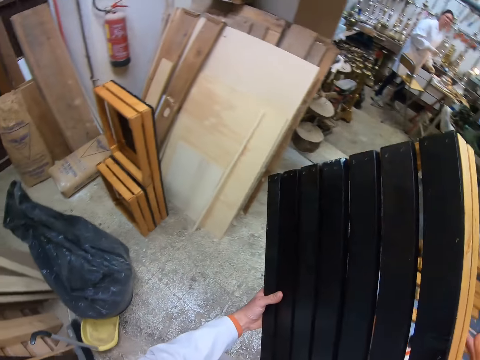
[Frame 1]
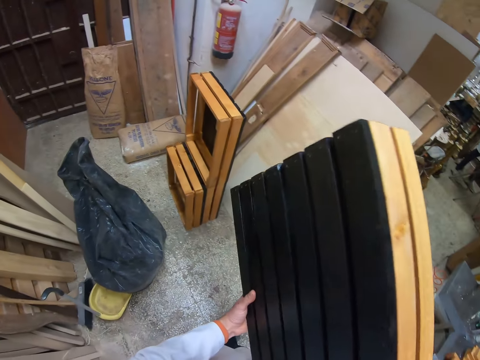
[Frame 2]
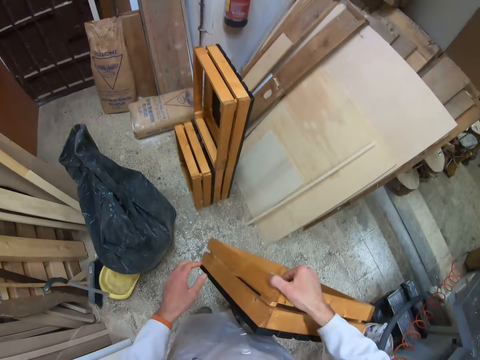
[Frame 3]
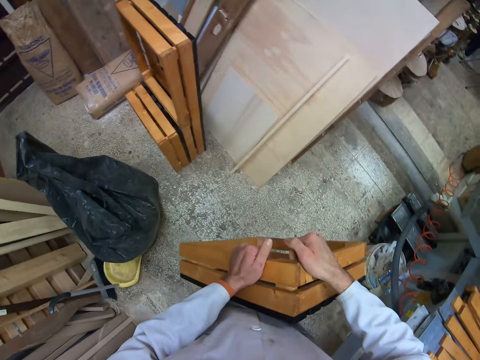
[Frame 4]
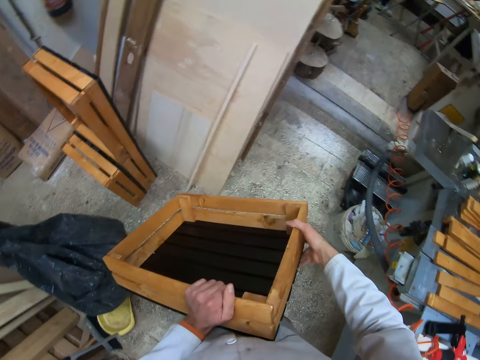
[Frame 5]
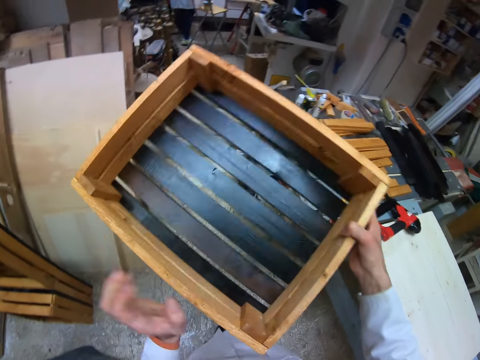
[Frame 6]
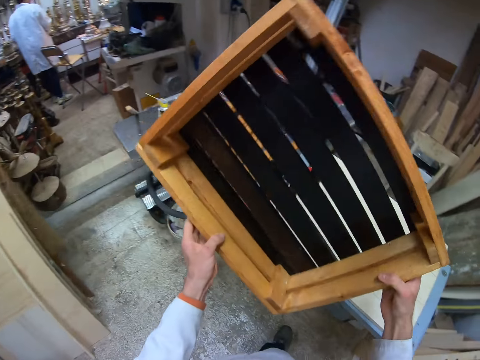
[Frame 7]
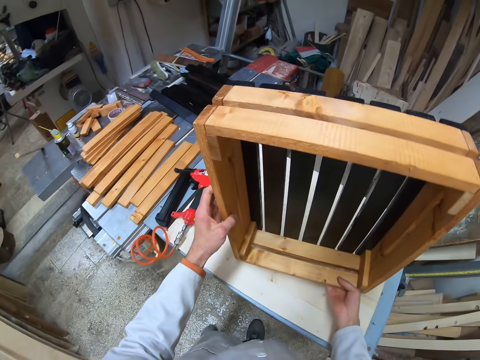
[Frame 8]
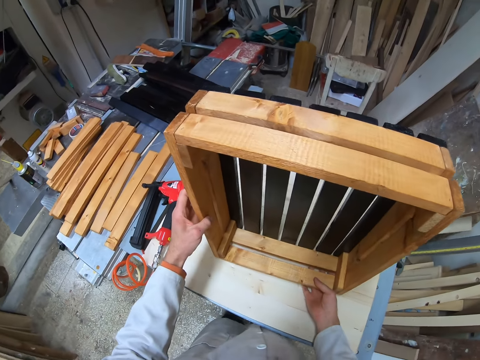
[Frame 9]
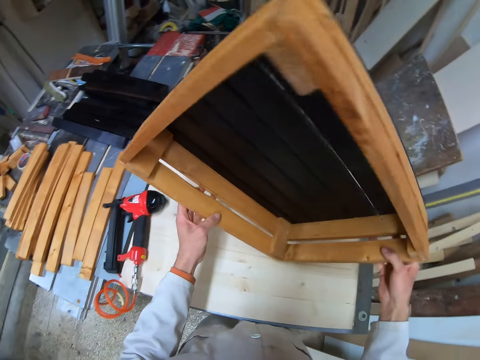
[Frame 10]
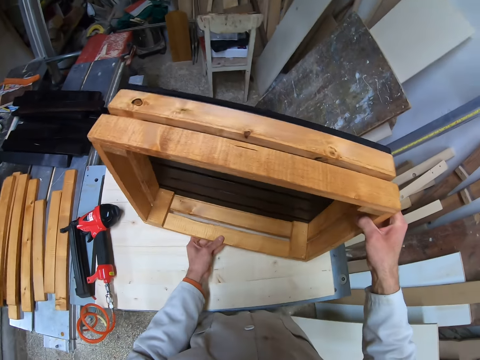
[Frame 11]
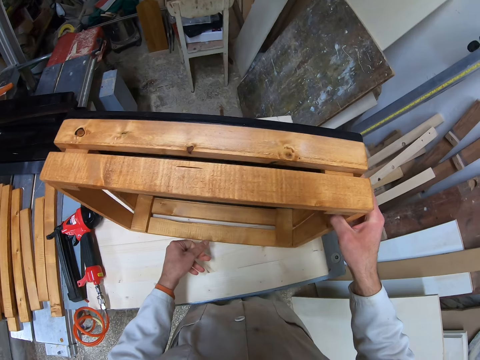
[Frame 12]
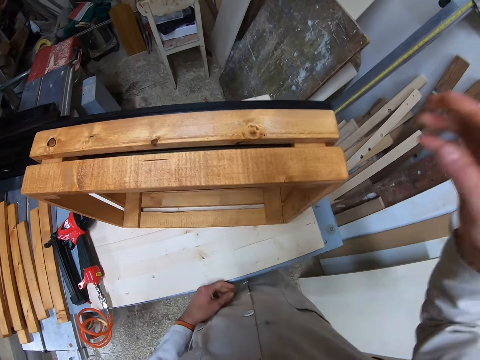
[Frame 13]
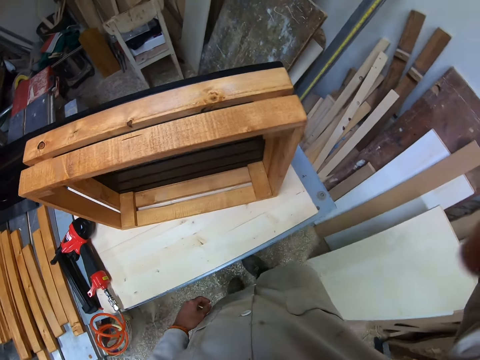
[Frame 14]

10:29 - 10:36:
The camera wearer lowers the joined planks. A man stands at a far end of the workshop. The camera wearer turns the joined planks with both hands. He lifts the joined planks upwards and turns around. He places the joined planks on the table with both hands. He turns the joined planks with both hands. He places the joined planks on the table with both hands. He lifts his hand upwards. He touches his camera with his right hand. He looks around.
